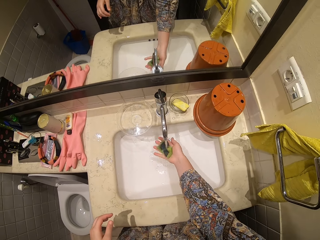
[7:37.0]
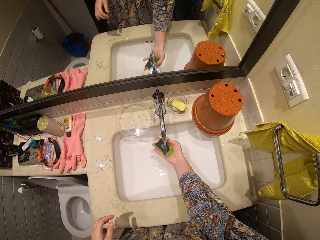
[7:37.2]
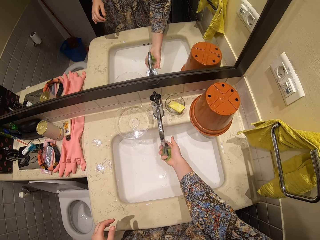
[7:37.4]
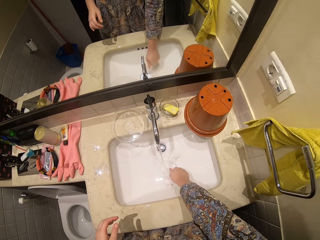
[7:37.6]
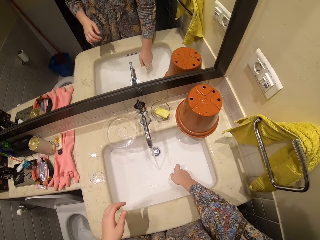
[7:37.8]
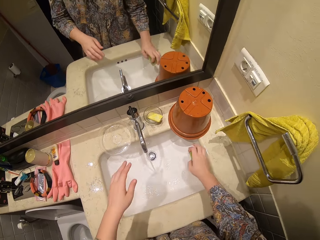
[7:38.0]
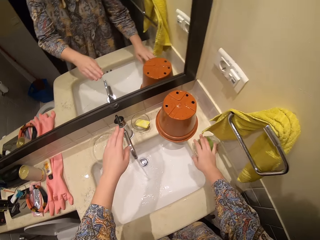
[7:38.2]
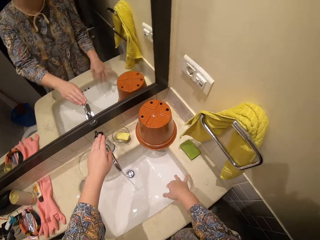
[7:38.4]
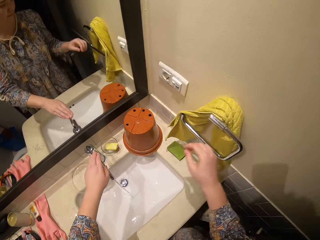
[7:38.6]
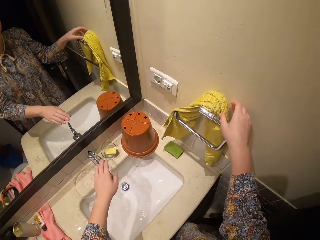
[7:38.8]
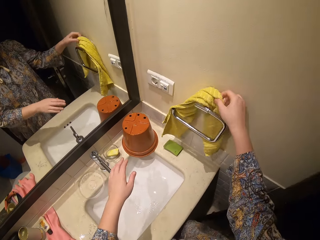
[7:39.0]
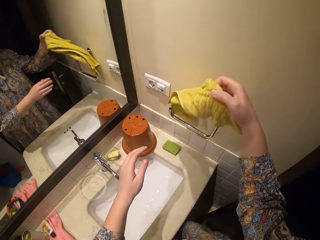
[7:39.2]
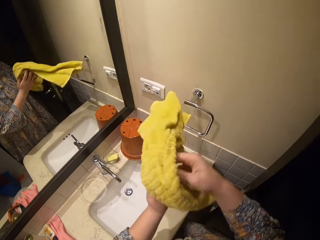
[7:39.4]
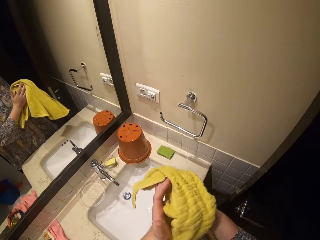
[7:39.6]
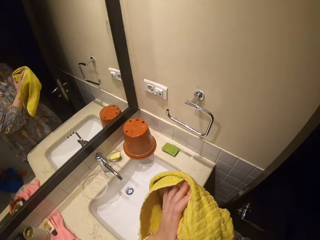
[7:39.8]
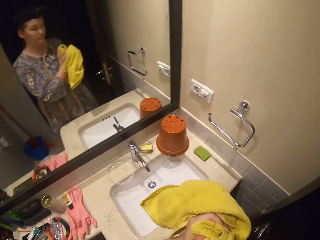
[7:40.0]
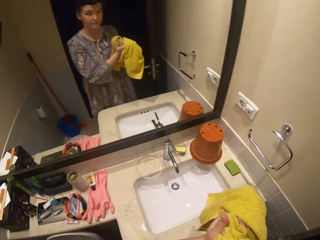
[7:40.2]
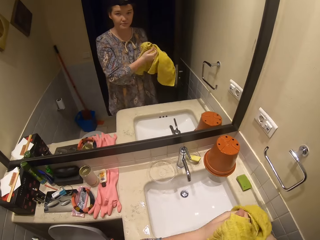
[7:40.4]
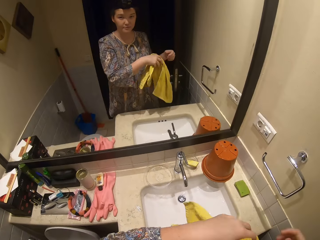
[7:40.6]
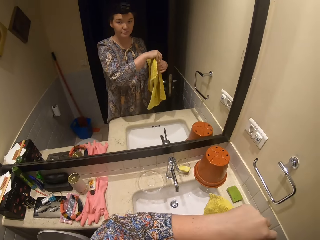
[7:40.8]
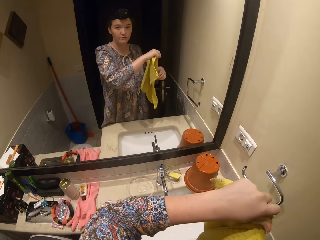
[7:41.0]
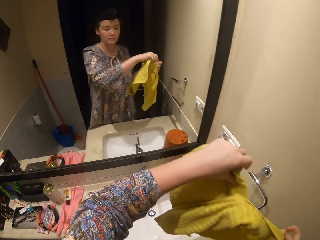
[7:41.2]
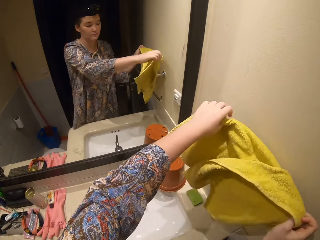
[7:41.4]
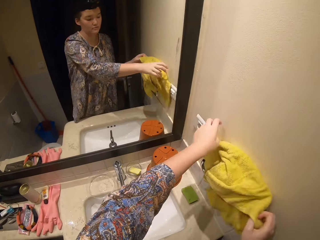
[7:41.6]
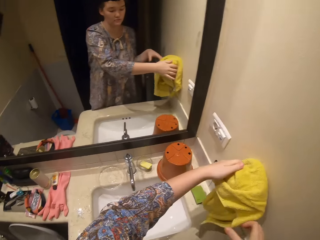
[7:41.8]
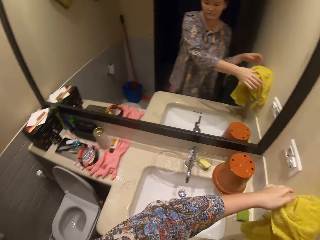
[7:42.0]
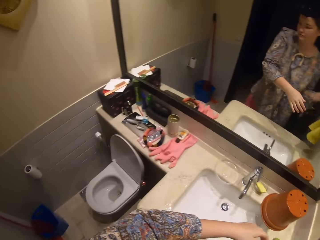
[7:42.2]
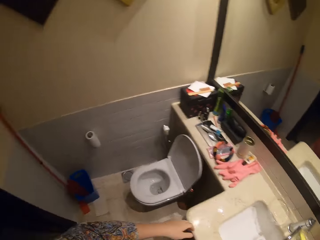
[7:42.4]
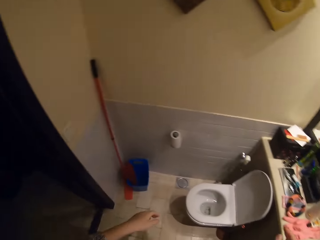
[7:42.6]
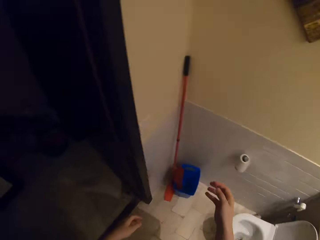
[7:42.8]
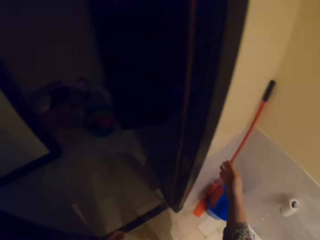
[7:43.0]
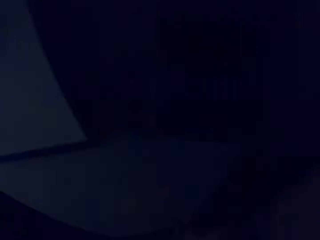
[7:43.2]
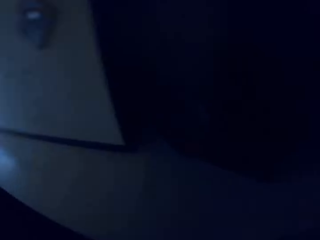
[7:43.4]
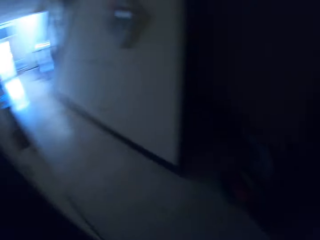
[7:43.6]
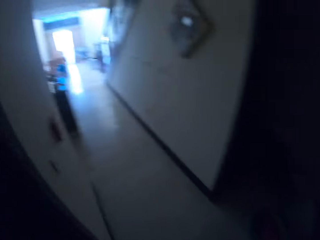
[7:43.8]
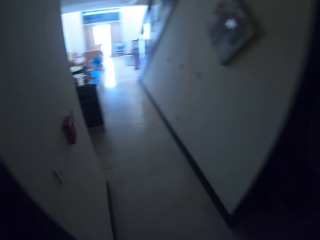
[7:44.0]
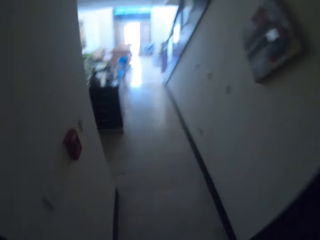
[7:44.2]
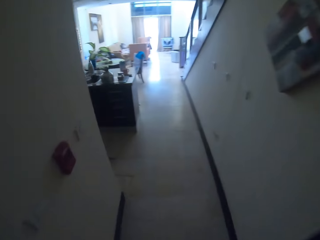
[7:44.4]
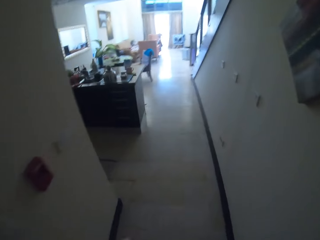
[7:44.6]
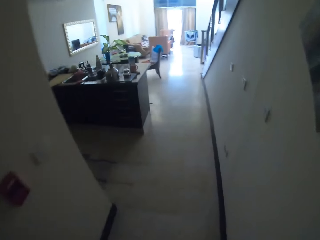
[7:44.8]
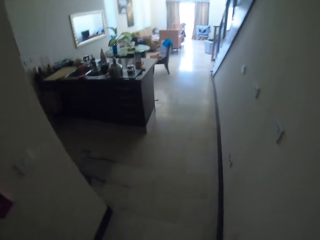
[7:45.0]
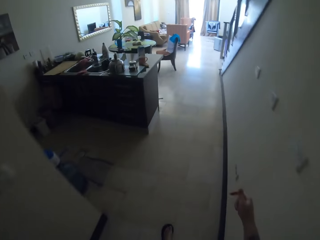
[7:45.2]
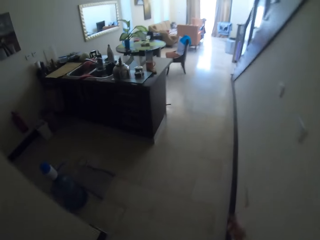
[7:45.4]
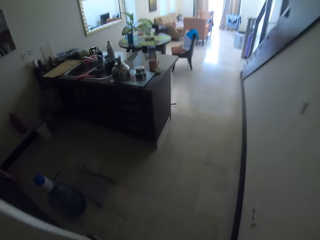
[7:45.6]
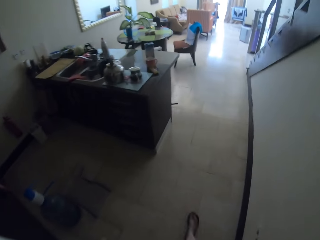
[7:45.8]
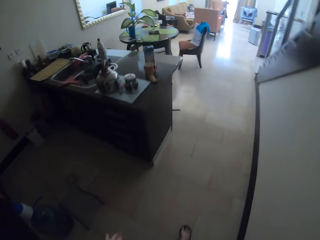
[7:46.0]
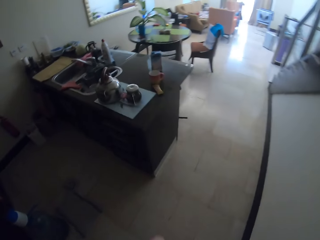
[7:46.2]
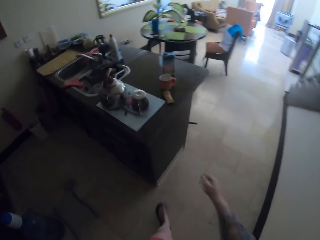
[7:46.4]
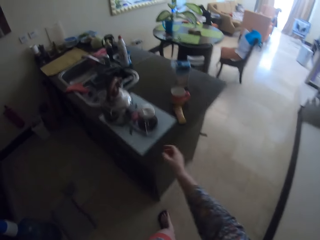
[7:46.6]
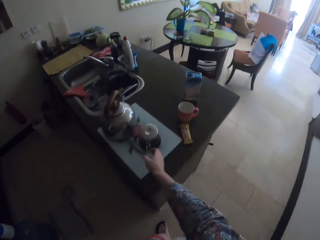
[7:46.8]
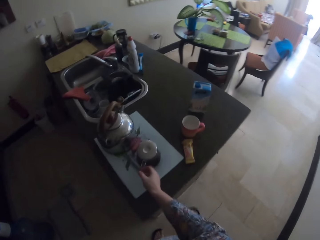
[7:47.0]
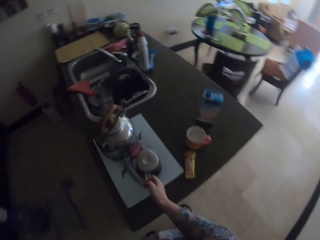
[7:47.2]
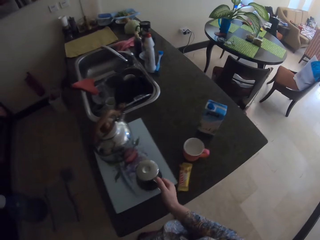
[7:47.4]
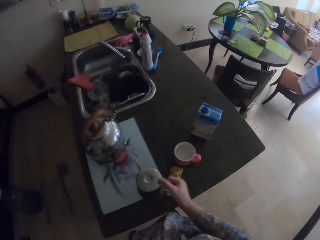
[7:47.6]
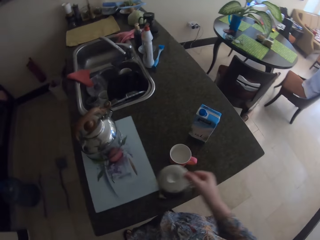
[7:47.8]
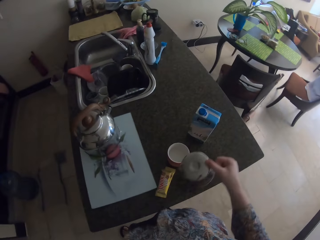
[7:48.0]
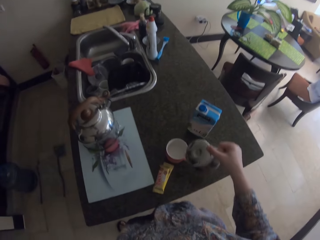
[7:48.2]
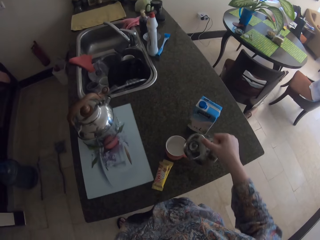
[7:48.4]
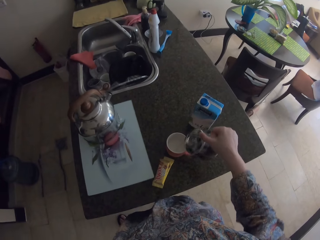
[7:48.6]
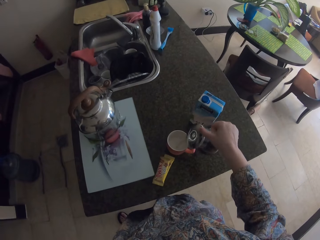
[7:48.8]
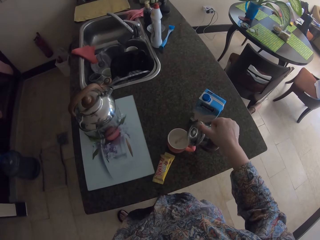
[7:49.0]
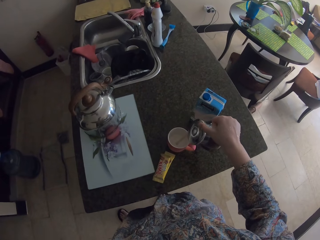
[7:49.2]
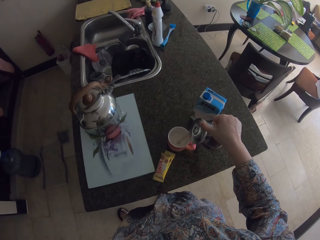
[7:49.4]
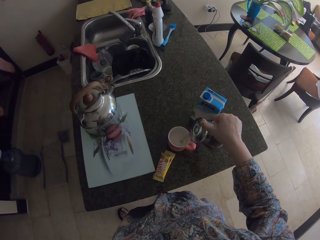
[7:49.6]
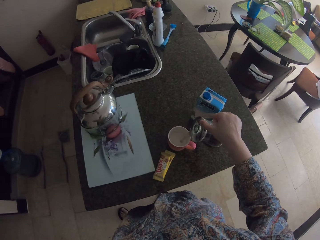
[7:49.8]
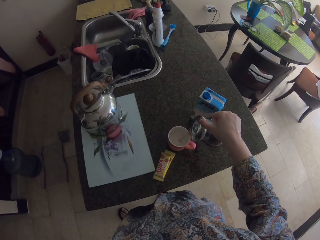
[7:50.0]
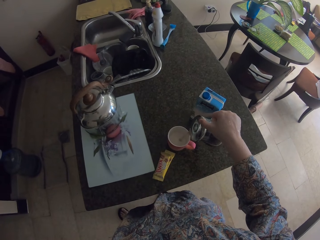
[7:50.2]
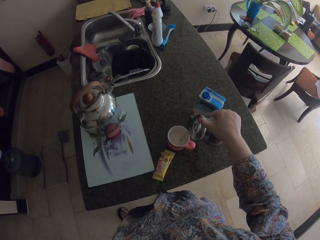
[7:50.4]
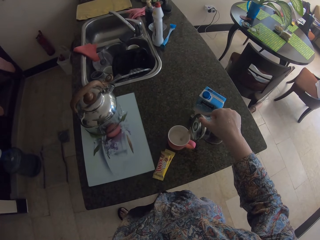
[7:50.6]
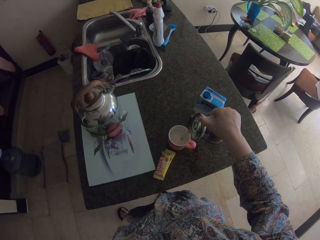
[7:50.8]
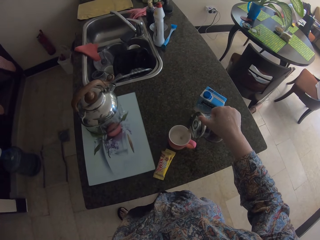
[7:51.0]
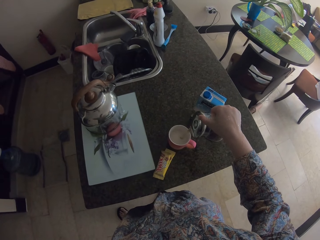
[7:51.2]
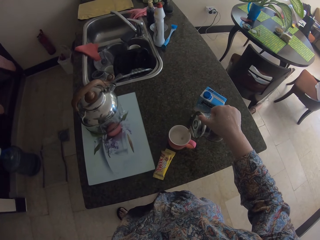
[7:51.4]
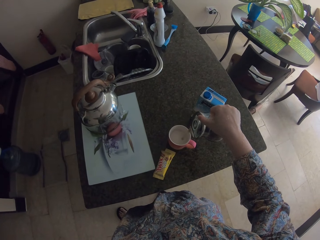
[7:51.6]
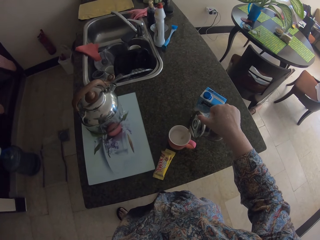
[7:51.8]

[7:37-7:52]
The camera wearer takes the towel and wipes the hand with the towel. They lap their hands. They hang the towel on the metal rod. They walk around the house. They look at the background. They put coffee in a cup. They touch the kettle. They pour water into the cup.

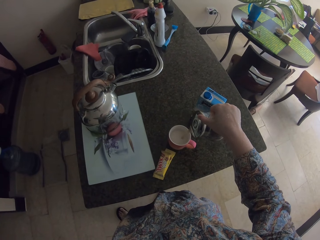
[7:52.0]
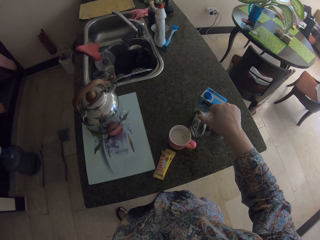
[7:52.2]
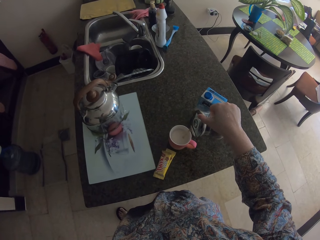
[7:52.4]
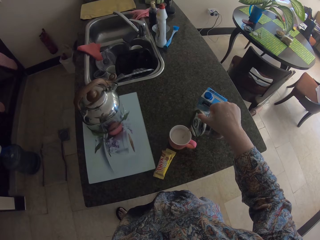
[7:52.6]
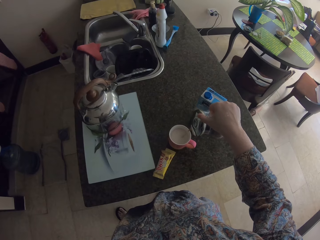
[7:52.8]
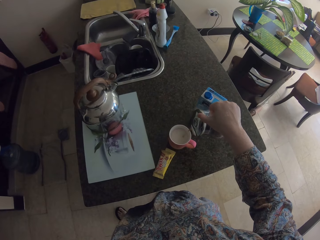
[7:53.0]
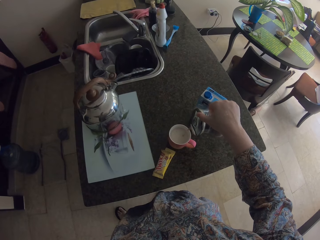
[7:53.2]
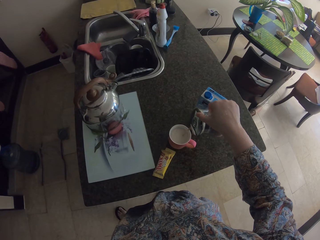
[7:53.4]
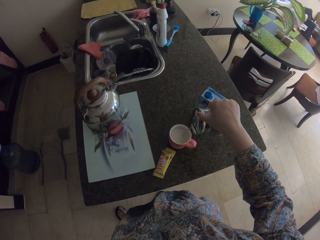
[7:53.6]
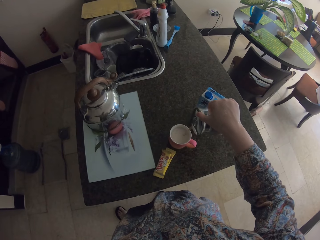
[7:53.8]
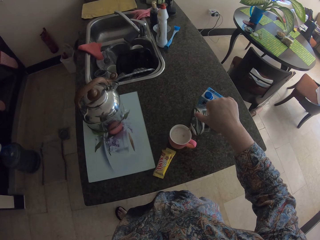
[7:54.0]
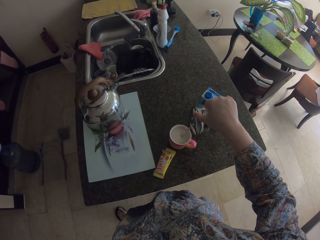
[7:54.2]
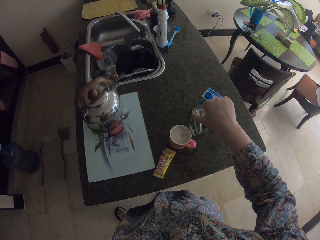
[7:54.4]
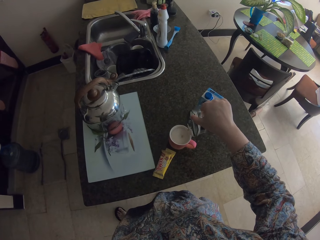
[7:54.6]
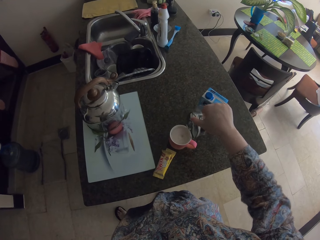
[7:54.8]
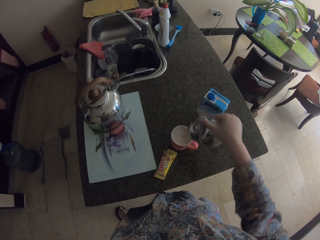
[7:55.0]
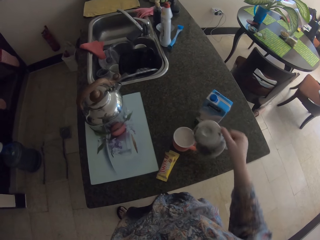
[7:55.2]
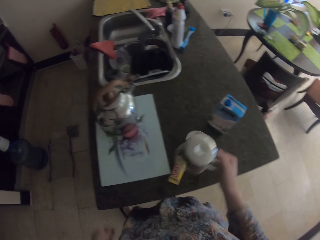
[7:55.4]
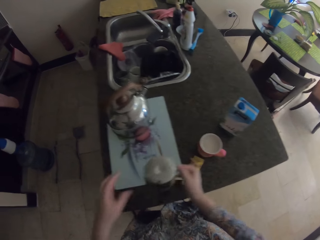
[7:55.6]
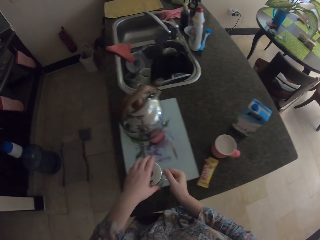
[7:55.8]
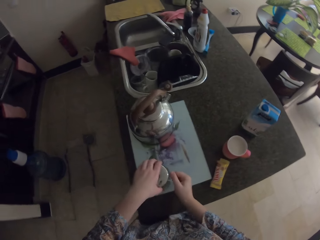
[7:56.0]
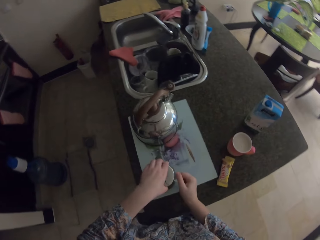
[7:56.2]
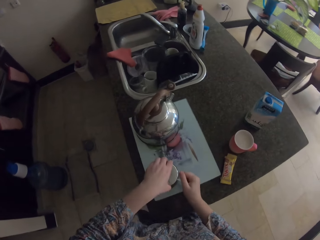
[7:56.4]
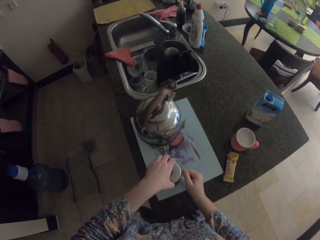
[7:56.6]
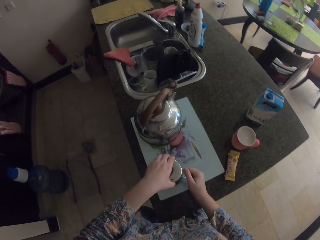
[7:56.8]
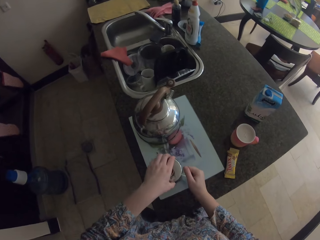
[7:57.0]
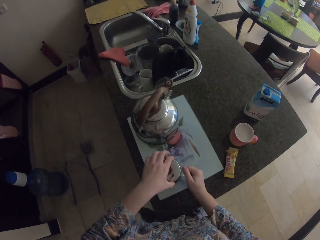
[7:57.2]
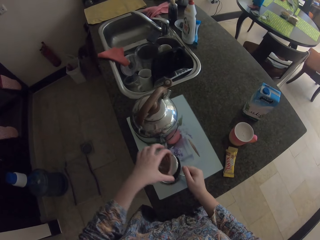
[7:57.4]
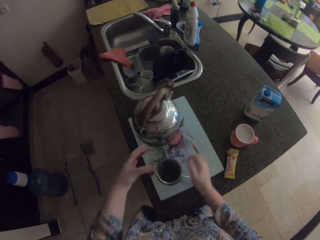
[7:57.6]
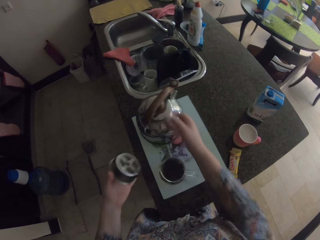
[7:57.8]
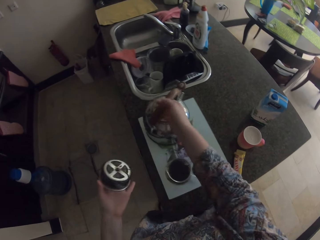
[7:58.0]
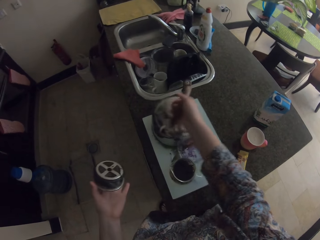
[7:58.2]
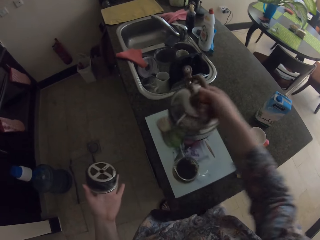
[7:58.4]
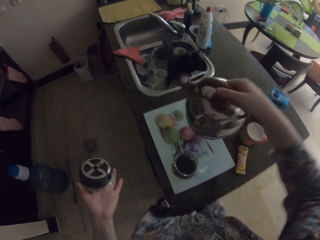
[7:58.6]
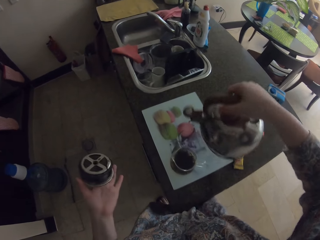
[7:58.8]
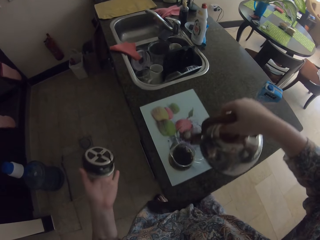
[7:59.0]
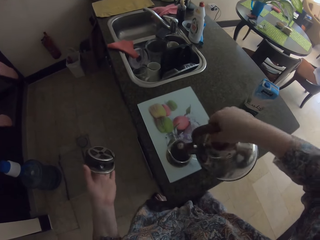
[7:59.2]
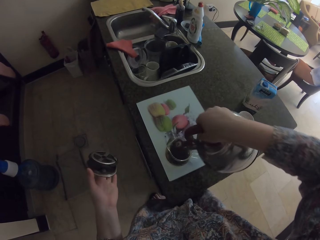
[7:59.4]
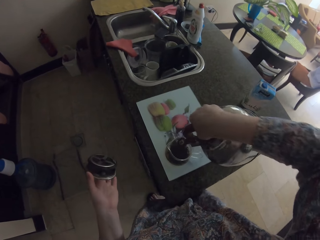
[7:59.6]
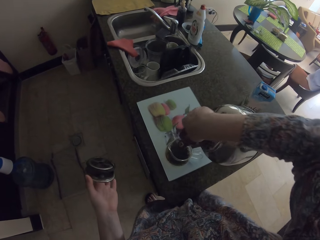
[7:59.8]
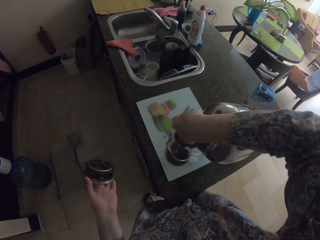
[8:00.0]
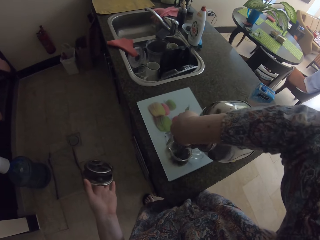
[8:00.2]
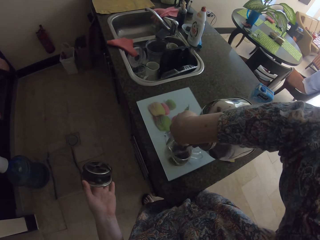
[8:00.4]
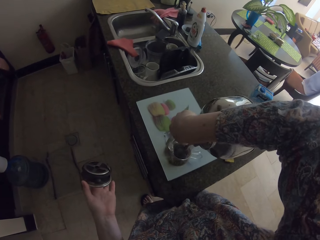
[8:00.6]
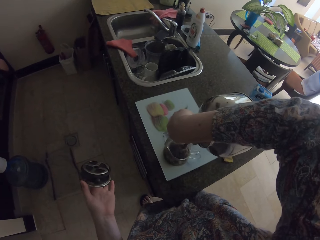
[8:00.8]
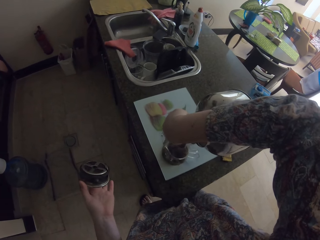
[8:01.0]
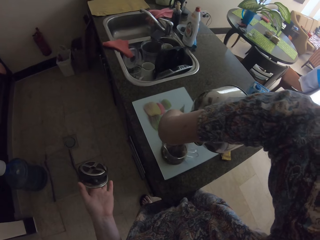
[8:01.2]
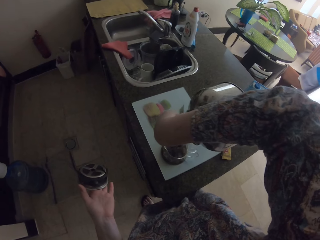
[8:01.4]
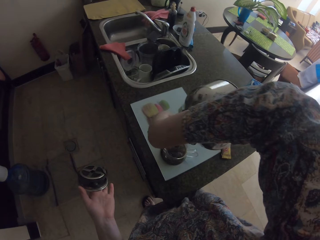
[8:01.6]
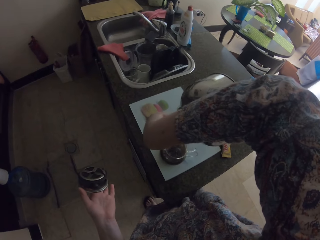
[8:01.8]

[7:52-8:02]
The camera wearer puts the jug or kettle on the table. They open the lid. They pour coffee in the jug. They pour the water into the cup.
